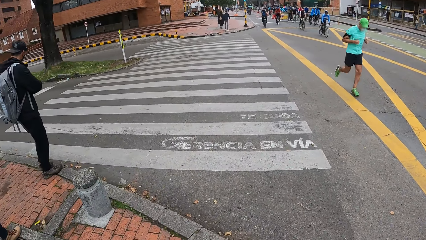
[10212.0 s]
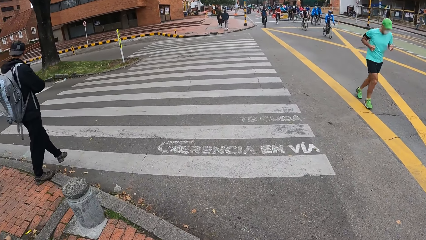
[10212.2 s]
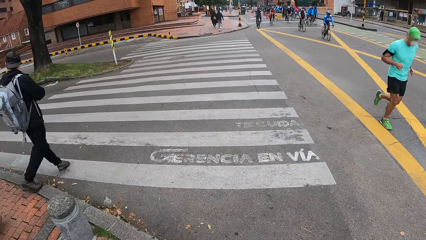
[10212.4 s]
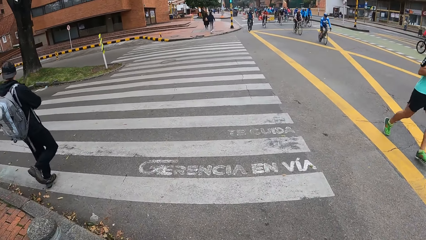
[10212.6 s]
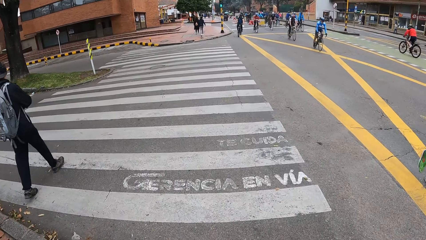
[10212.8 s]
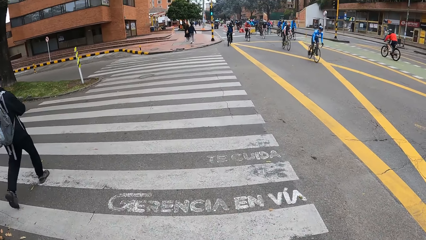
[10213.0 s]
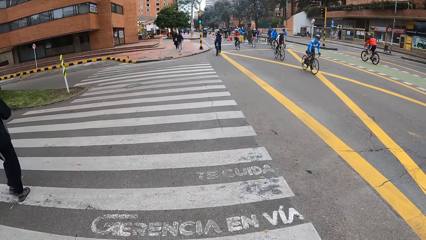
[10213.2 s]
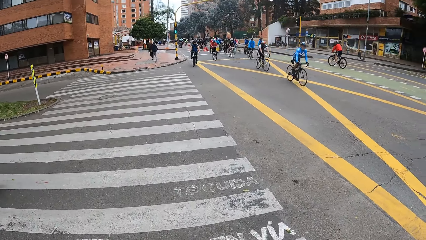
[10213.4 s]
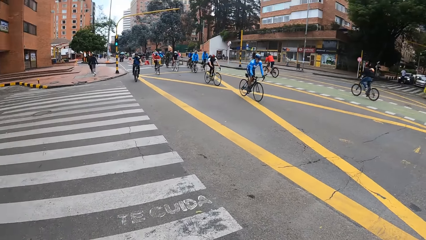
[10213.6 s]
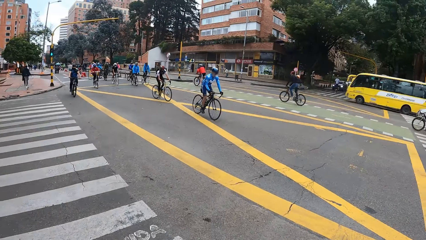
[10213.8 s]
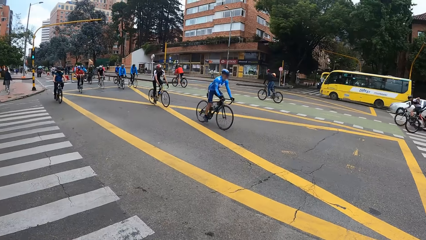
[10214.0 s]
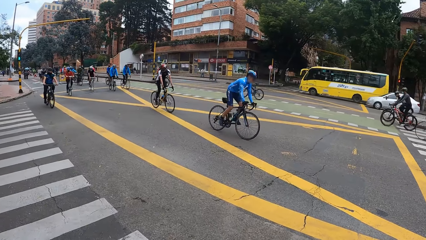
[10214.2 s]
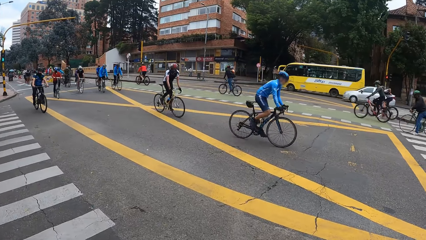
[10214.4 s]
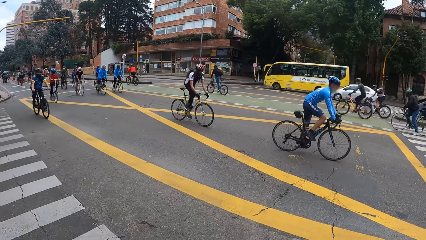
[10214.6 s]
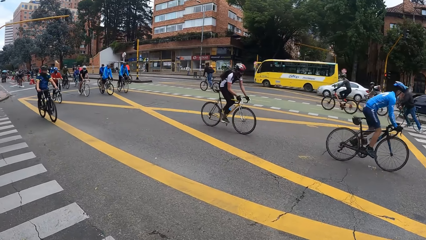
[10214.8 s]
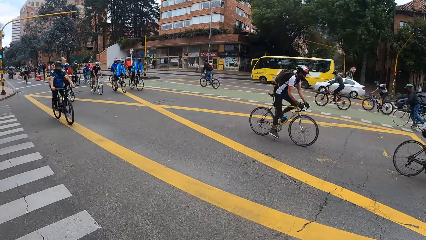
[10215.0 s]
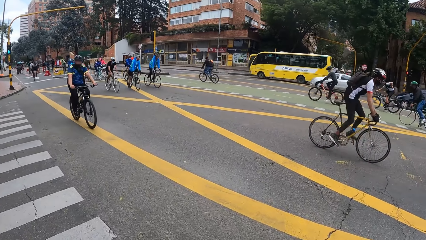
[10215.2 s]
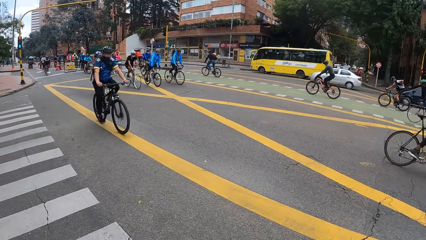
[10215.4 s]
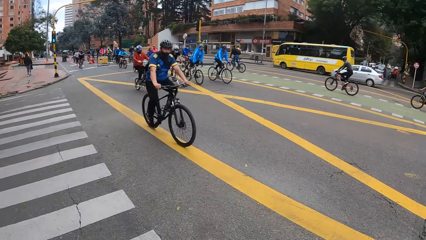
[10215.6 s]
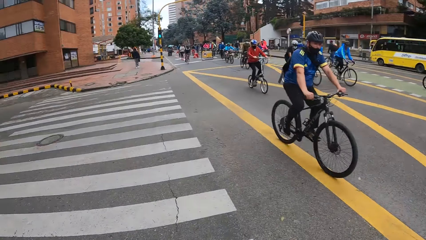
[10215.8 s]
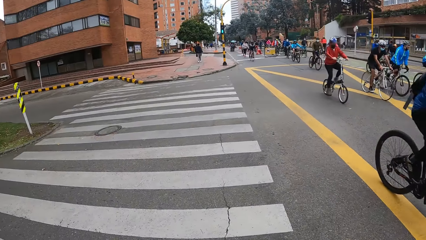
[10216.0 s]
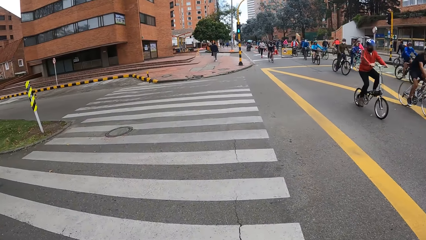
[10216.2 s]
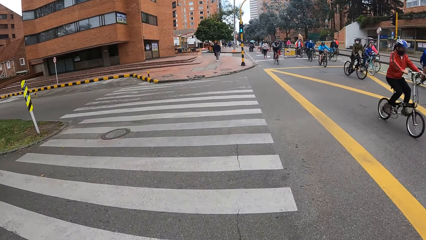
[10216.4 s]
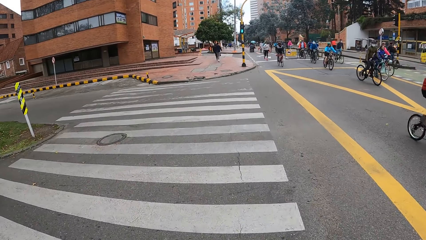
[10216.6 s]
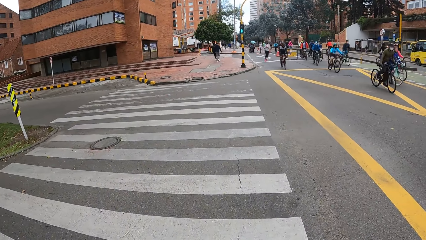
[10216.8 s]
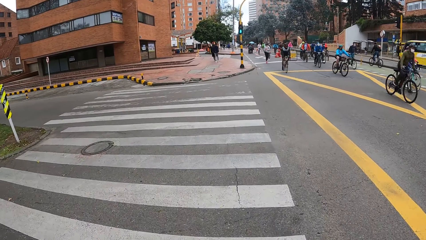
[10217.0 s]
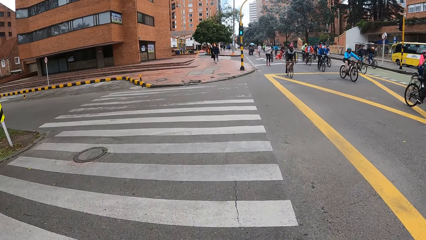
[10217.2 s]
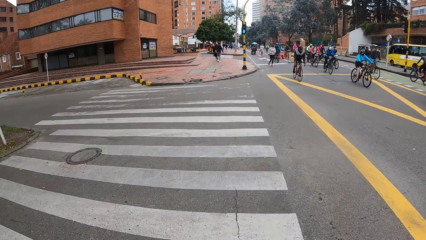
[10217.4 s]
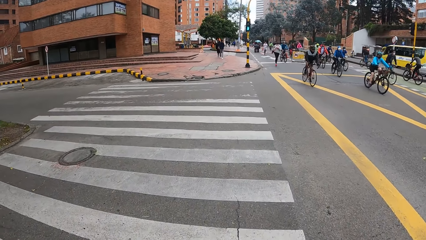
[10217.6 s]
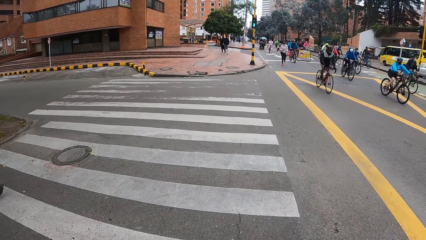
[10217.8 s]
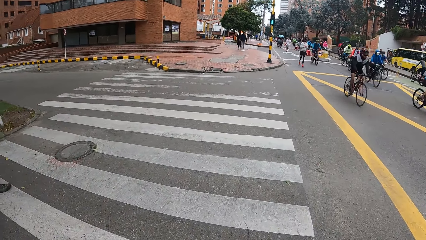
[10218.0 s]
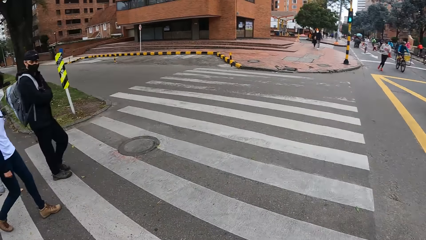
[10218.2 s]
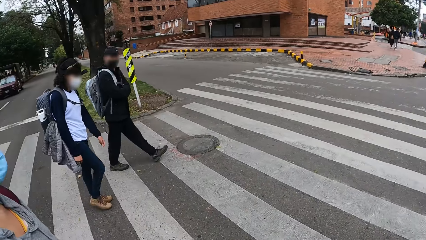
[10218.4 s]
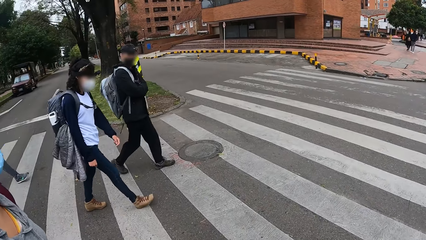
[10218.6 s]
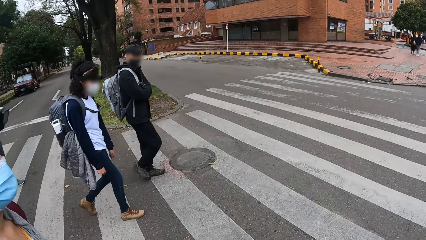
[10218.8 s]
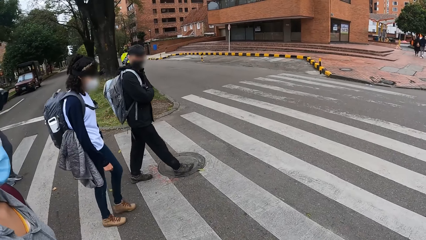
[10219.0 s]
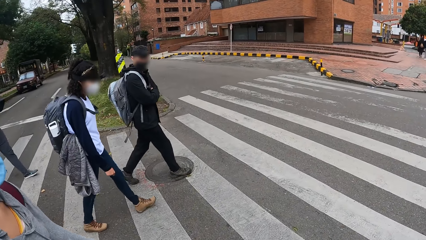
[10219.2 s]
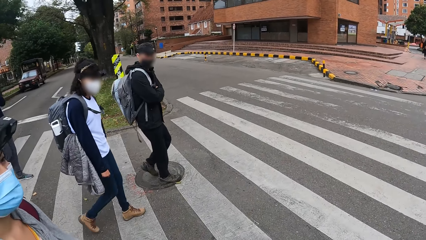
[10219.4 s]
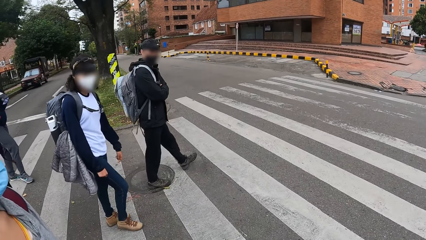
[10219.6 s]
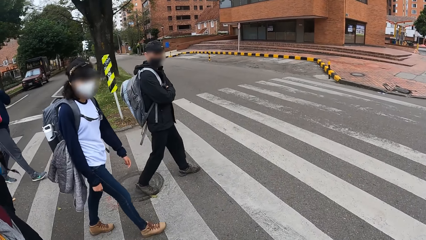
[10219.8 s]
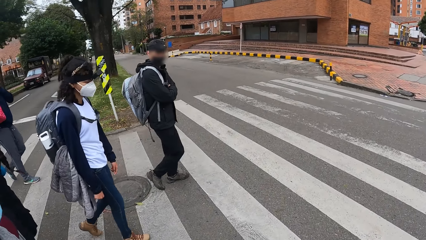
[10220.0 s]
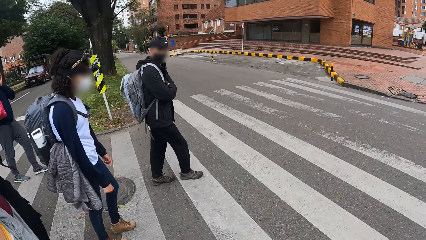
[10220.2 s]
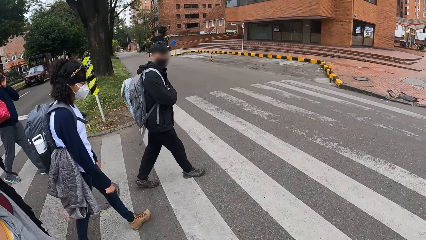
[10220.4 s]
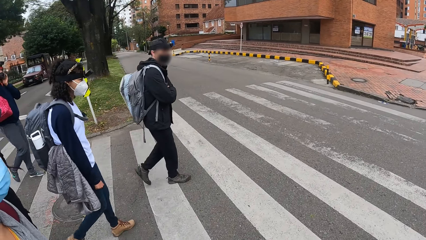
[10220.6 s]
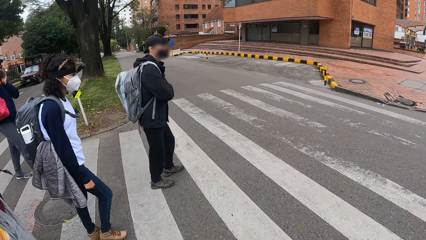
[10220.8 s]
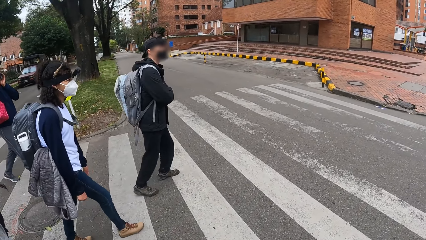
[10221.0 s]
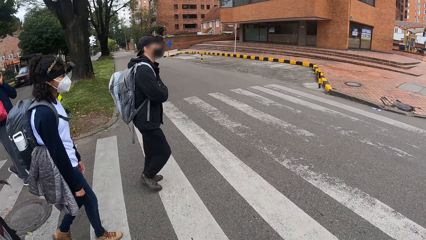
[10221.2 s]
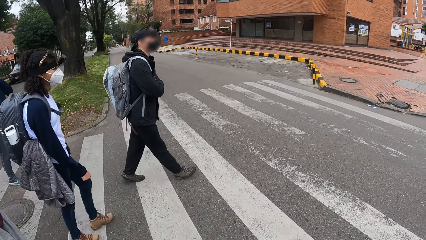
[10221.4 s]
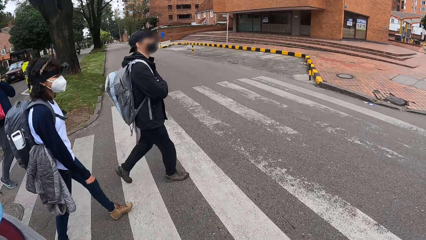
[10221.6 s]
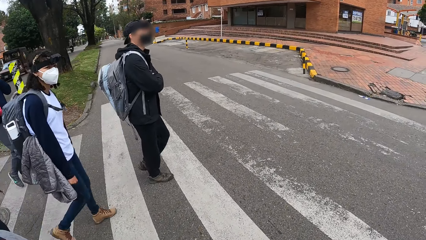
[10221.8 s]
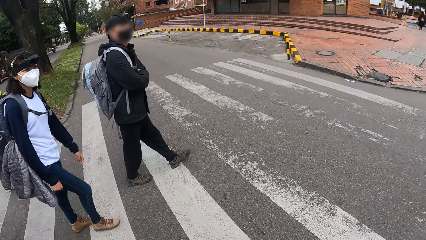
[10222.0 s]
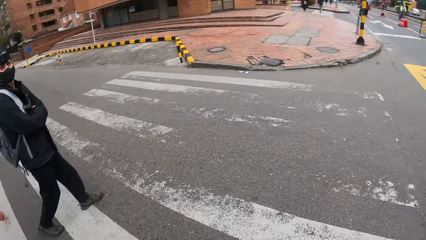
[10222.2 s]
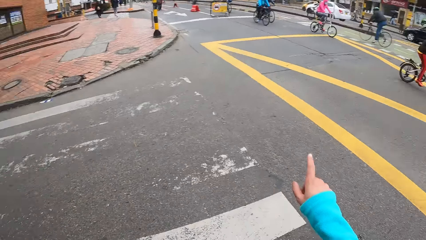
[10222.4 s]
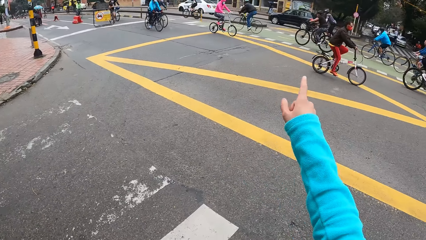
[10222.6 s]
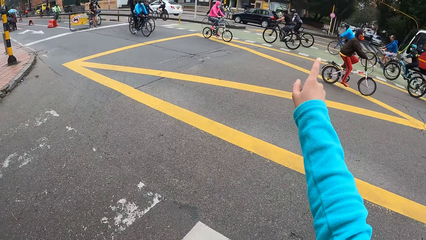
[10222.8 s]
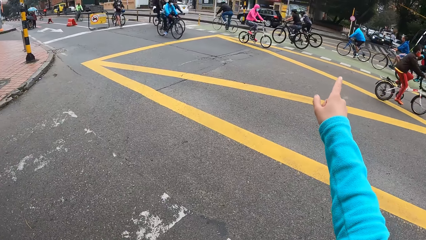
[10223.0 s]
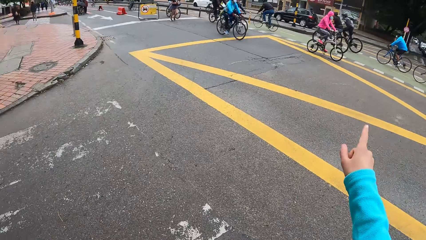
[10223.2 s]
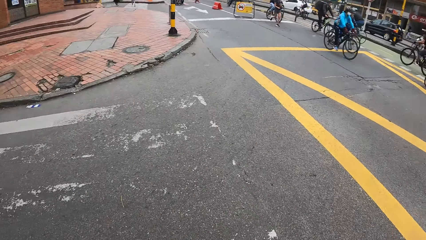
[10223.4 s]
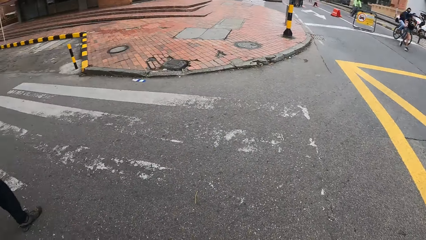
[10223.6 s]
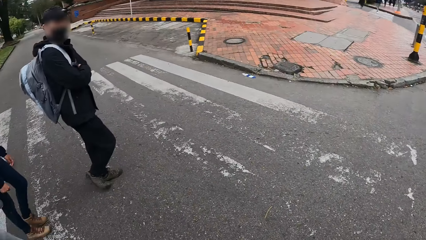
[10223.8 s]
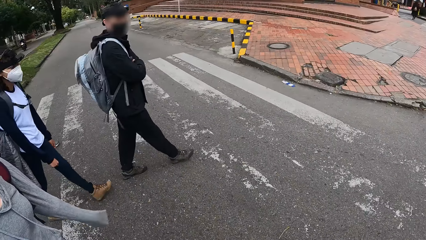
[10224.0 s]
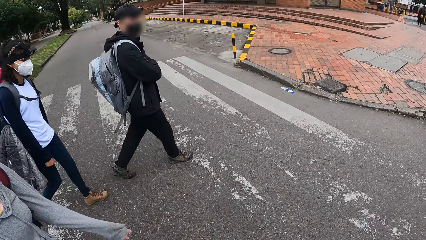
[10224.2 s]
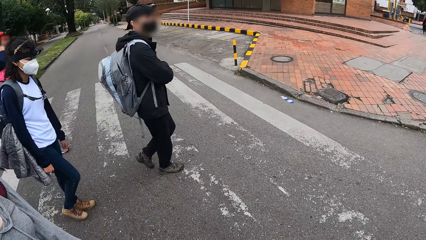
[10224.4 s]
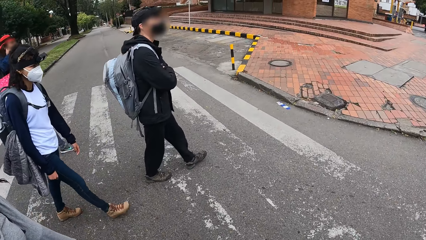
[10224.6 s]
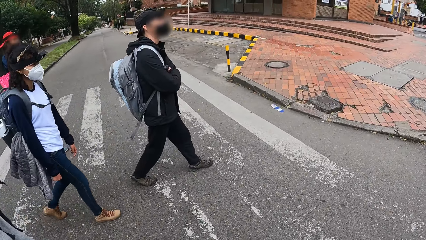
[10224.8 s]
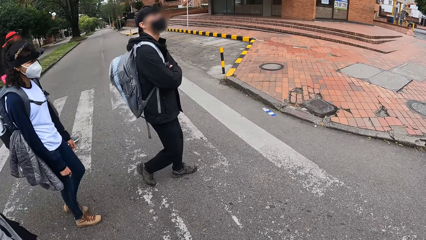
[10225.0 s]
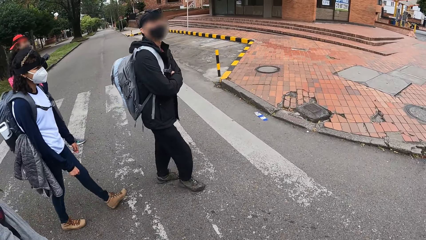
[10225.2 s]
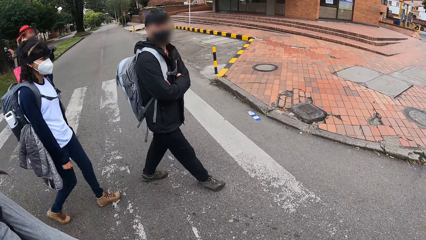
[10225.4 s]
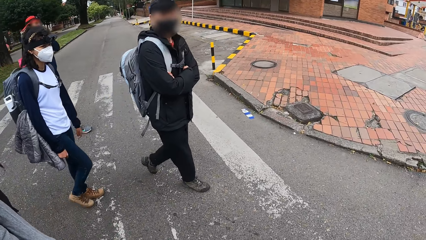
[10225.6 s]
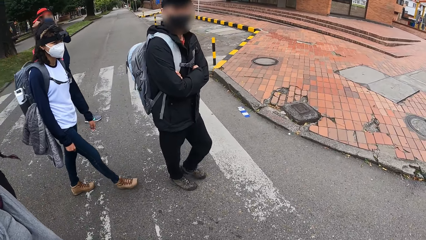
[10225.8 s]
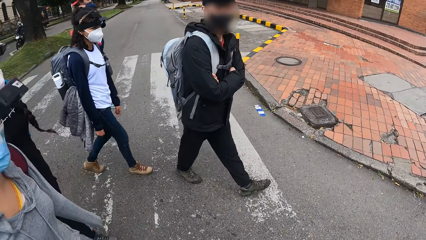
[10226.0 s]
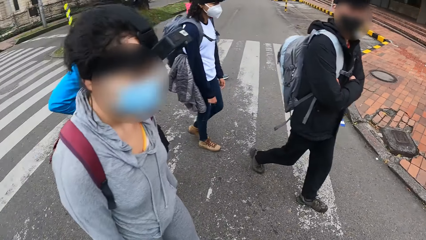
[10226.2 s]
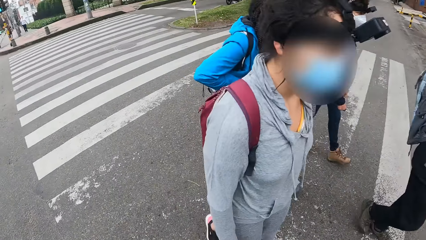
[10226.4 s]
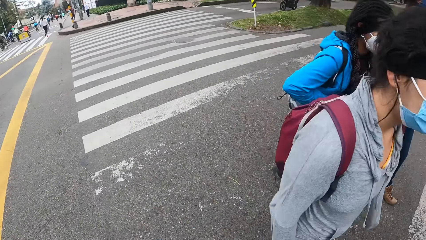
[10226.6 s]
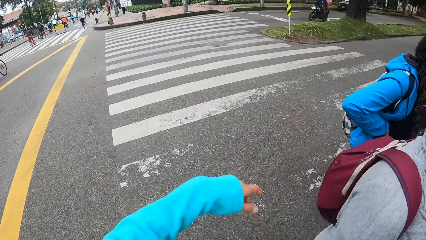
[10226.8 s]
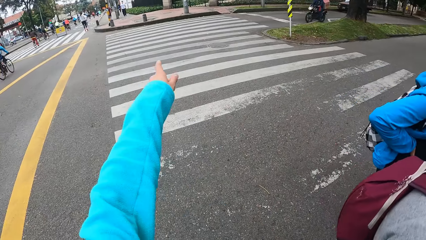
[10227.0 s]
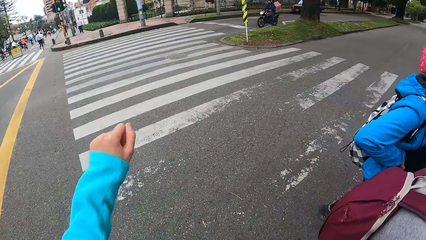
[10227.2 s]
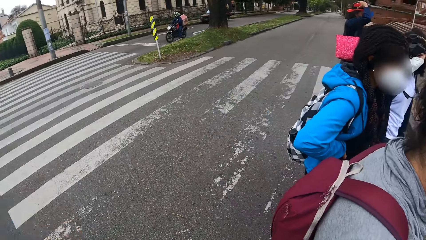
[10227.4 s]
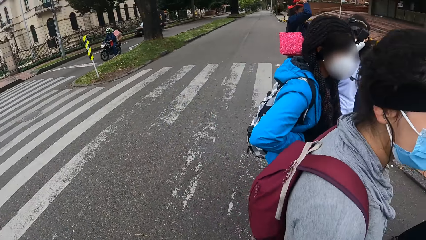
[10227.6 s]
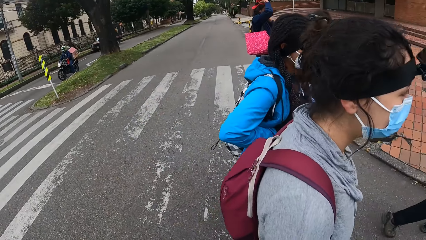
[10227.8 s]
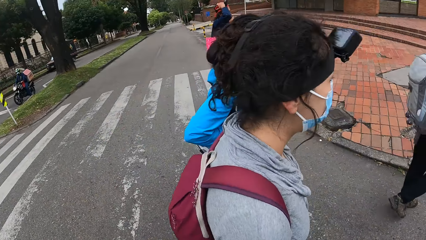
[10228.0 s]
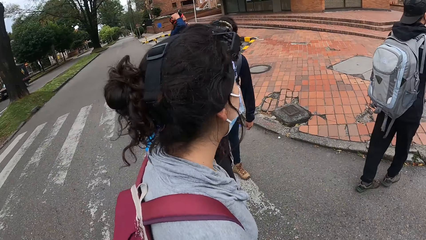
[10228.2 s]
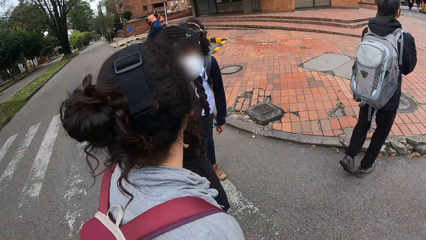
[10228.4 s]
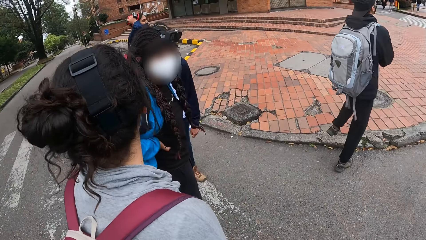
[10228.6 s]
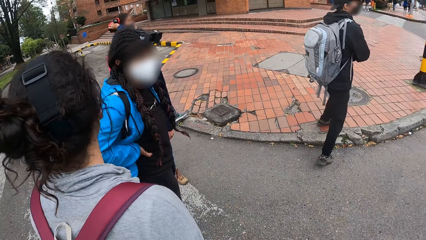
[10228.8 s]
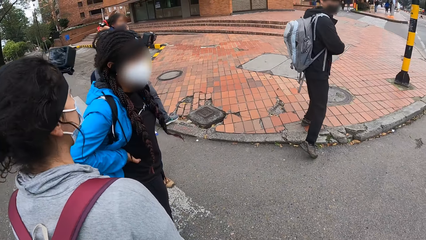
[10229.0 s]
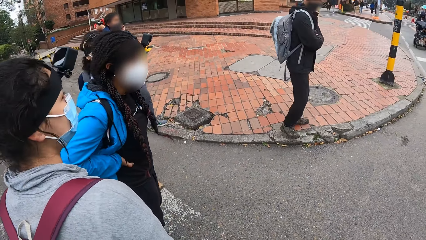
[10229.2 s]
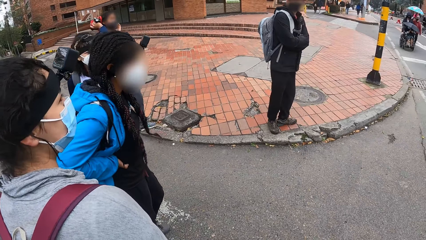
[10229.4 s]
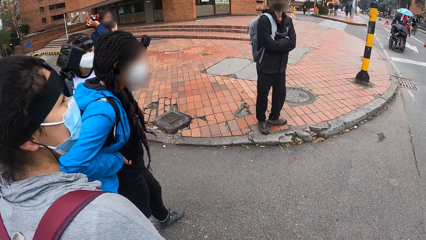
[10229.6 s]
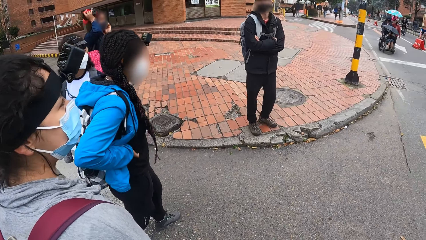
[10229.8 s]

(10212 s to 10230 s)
A person crosses the road. The camera wearer crosses the road with the group of people. She walks on the road. She walks beside the person and another person. She turns around. She makes a hand gesture with her right hand and points aside. She turns around. The two people walk beside the camera wearer. The camera wearer turns around. She makes a hand gesture with her left hand and points at the road. A man removes a cap on his head with his right hand. The camera wearer stands on the road.
